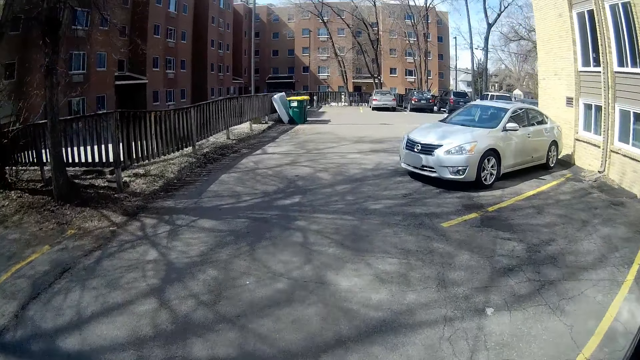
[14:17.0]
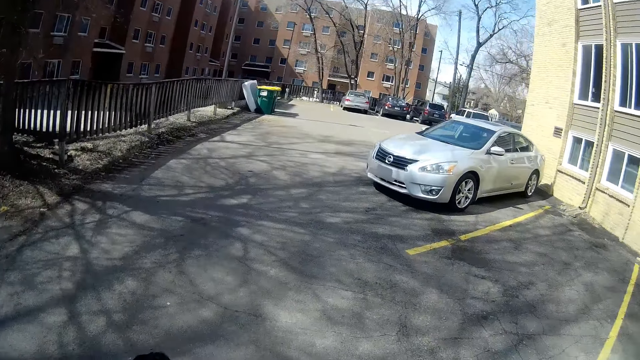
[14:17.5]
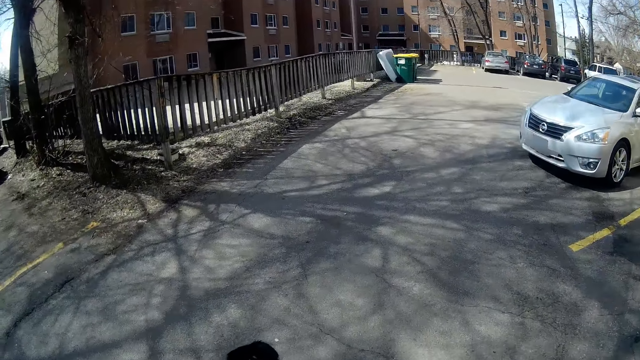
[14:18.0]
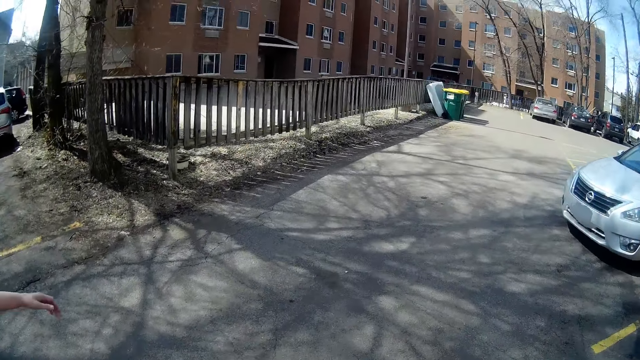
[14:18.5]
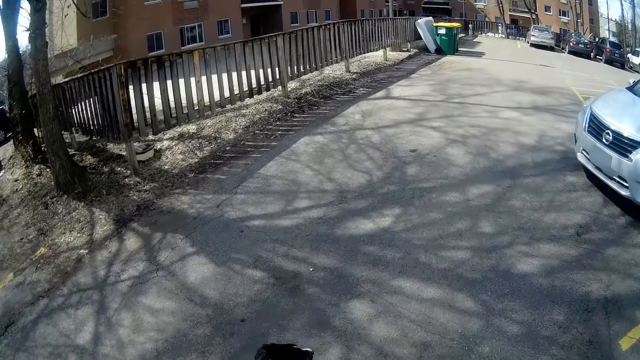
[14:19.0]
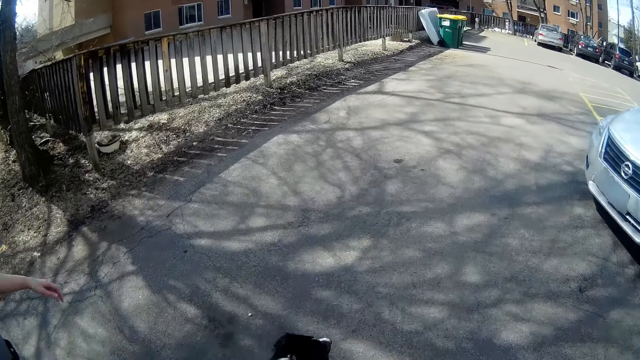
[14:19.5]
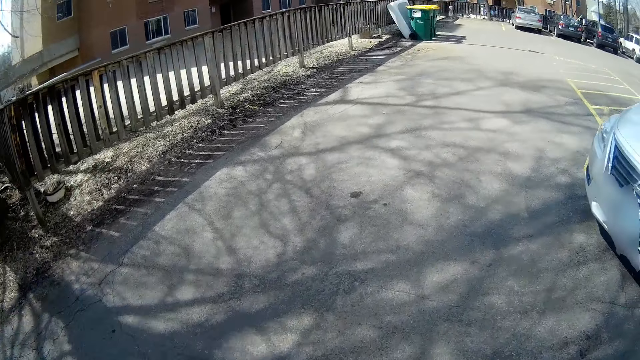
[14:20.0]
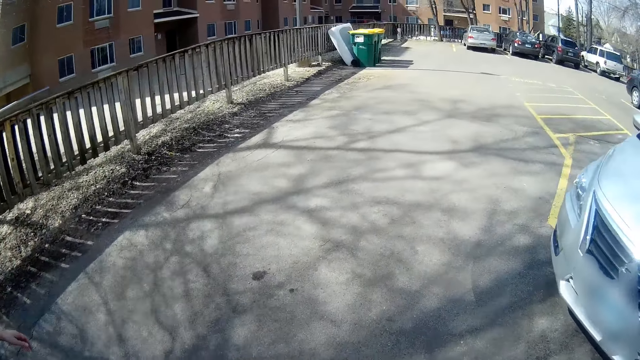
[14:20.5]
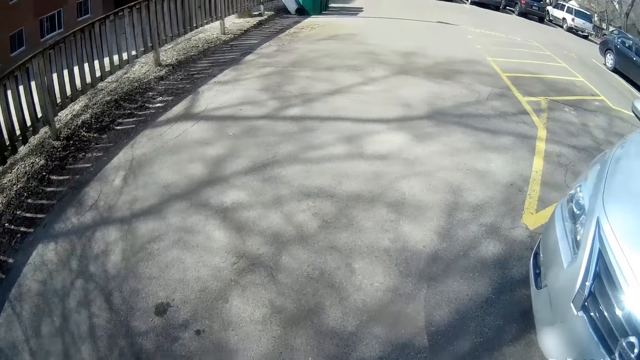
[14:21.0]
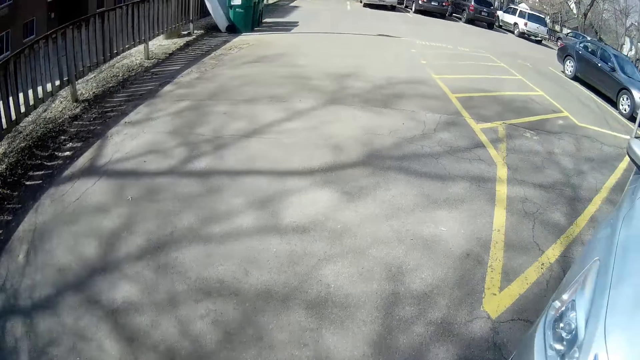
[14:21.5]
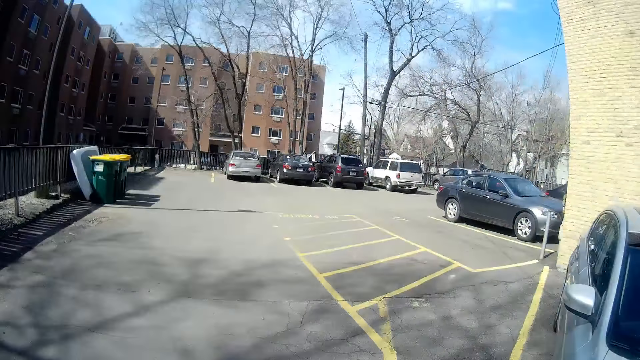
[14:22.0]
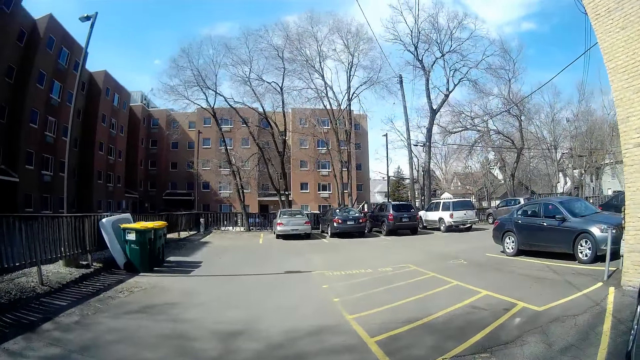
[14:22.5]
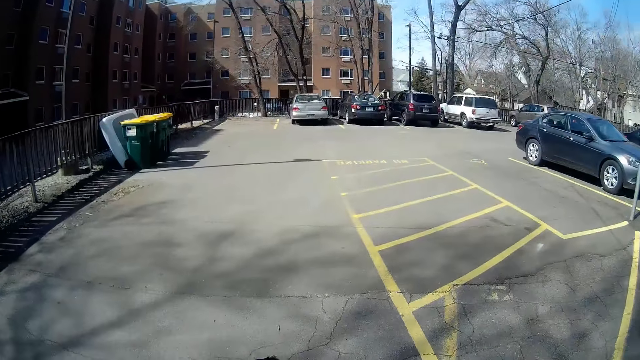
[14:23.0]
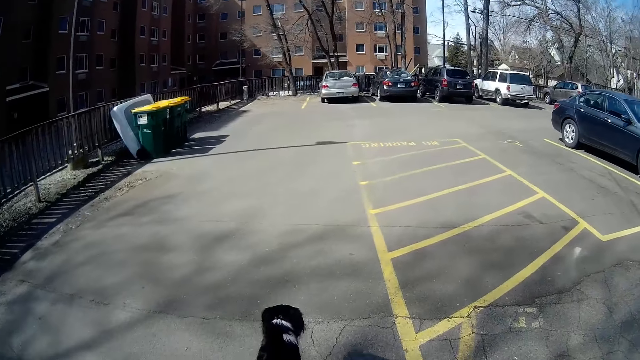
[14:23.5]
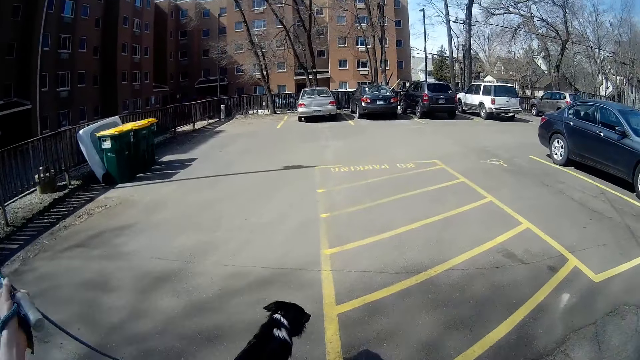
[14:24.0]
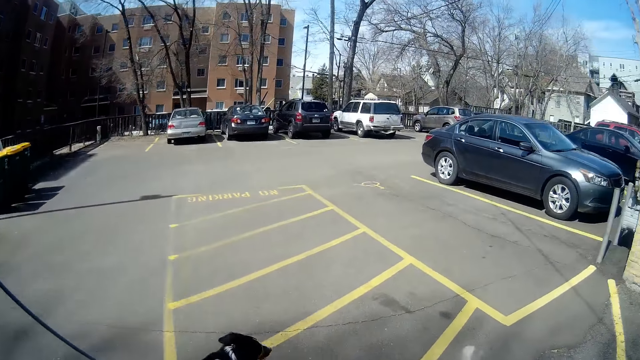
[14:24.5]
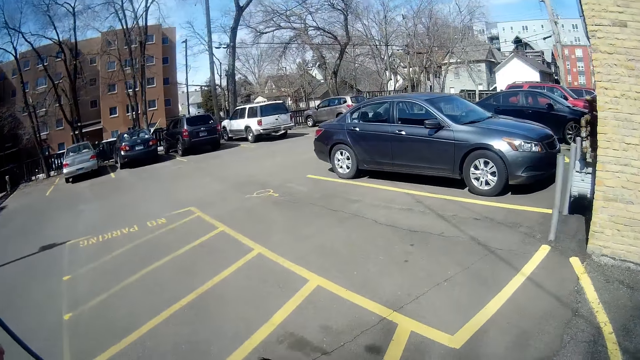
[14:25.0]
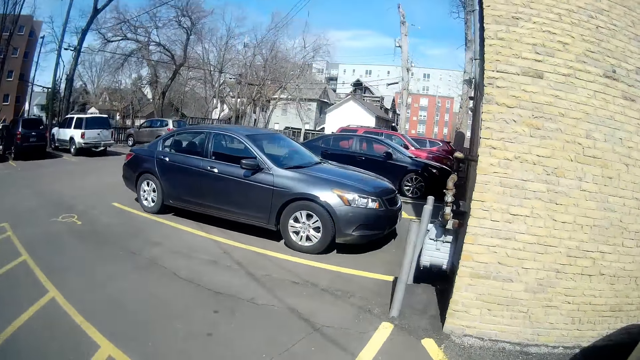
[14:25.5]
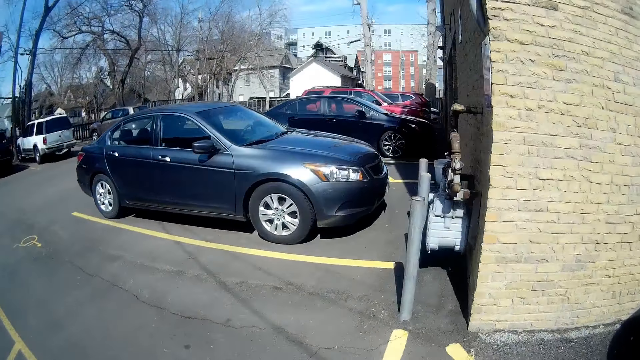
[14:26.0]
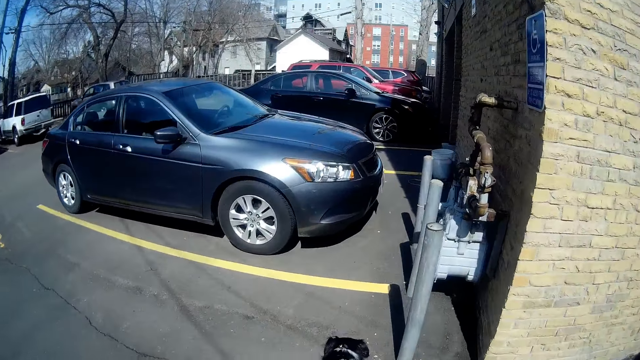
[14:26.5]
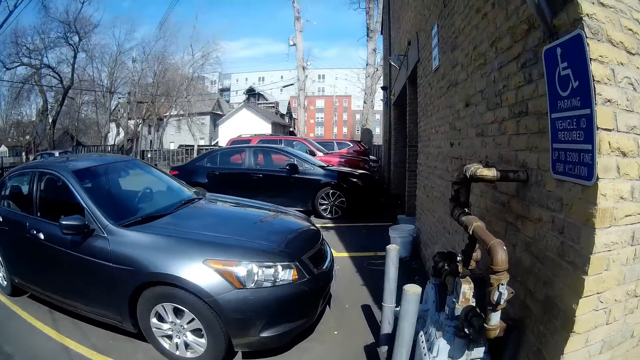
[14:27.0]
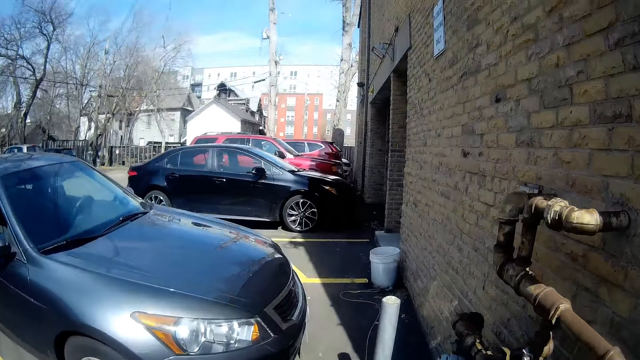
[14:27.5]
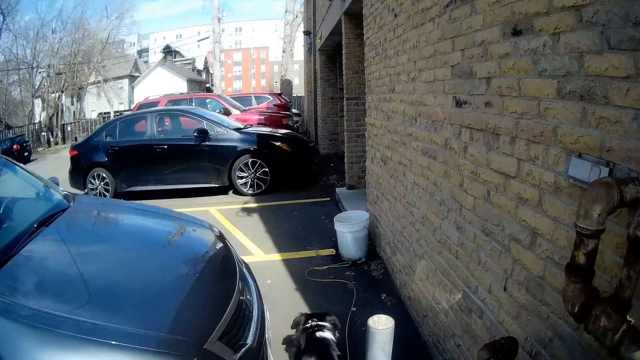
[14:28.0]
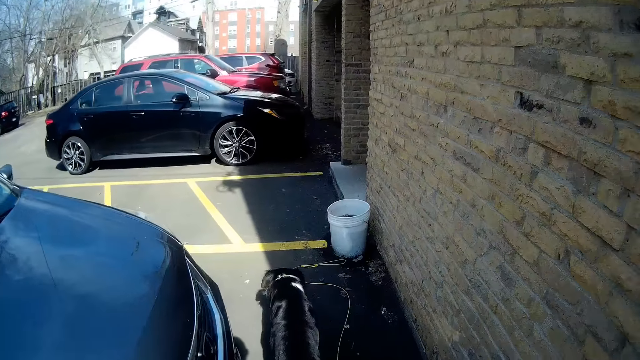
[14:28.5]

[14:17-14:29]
The camera wearer walks around the parking lot.

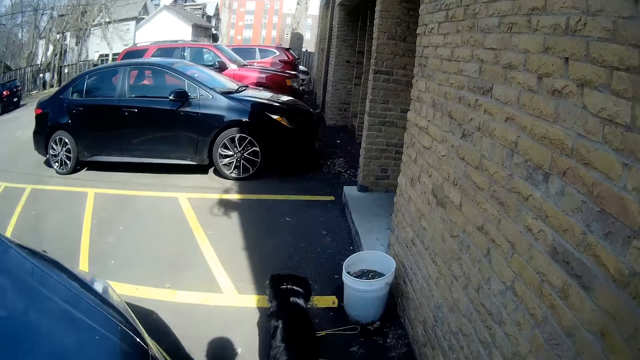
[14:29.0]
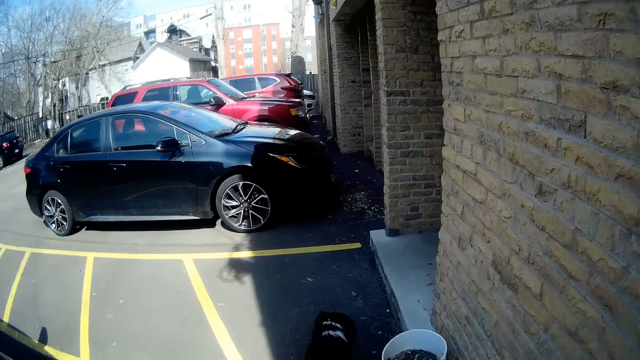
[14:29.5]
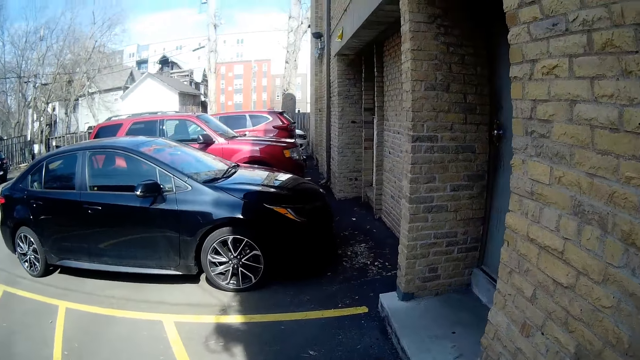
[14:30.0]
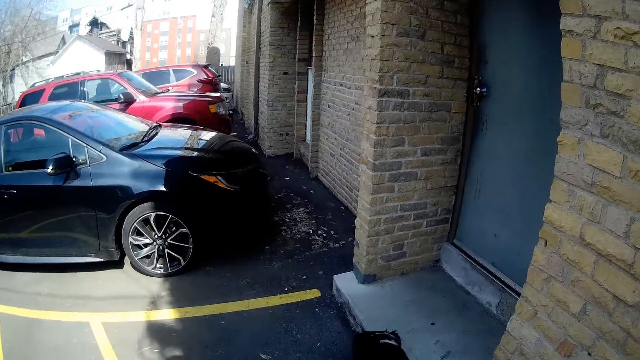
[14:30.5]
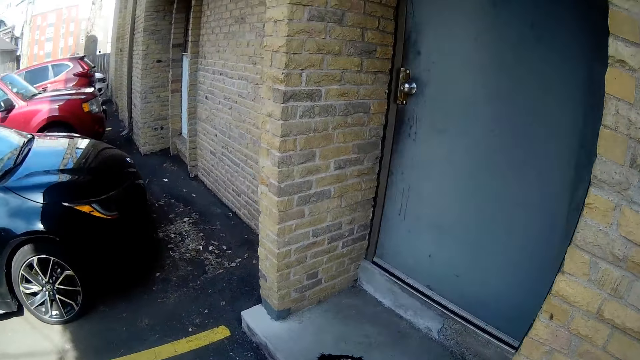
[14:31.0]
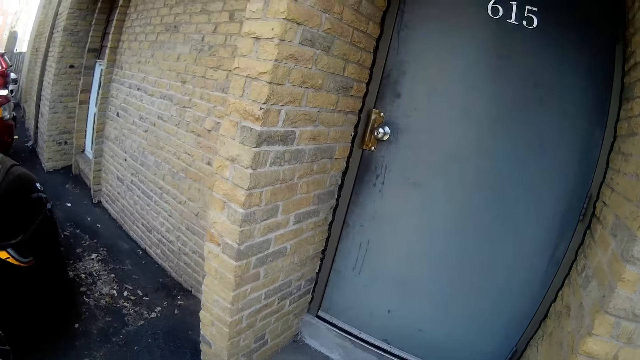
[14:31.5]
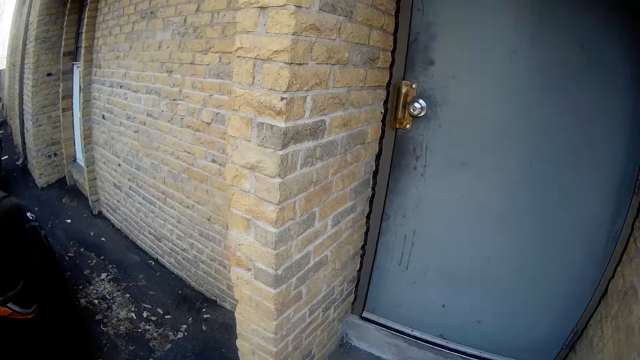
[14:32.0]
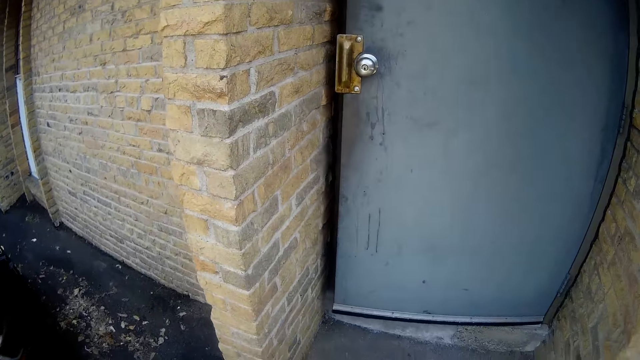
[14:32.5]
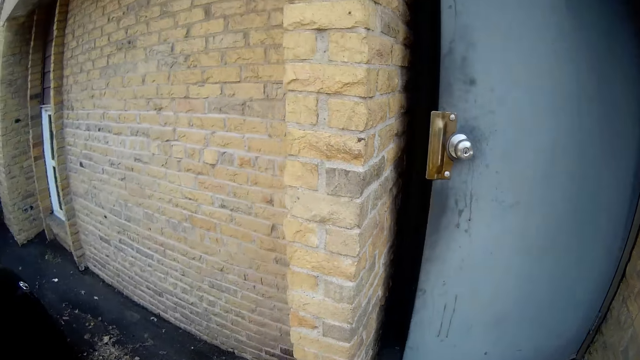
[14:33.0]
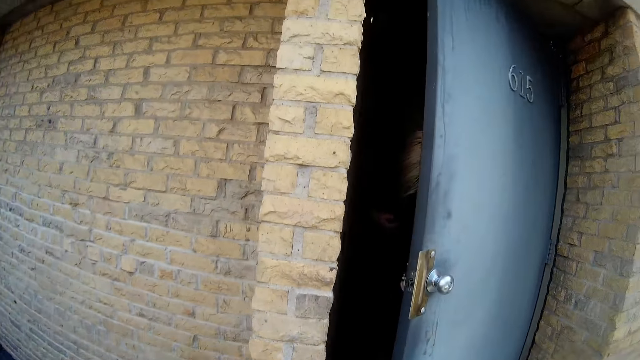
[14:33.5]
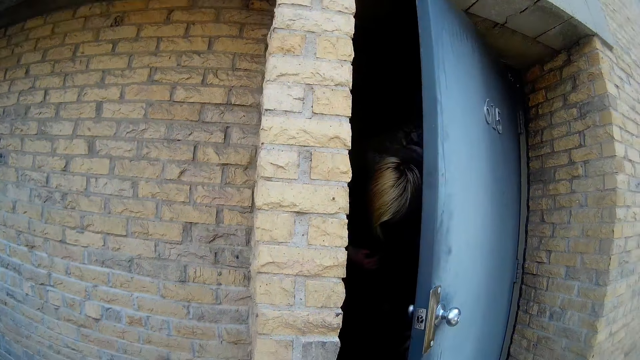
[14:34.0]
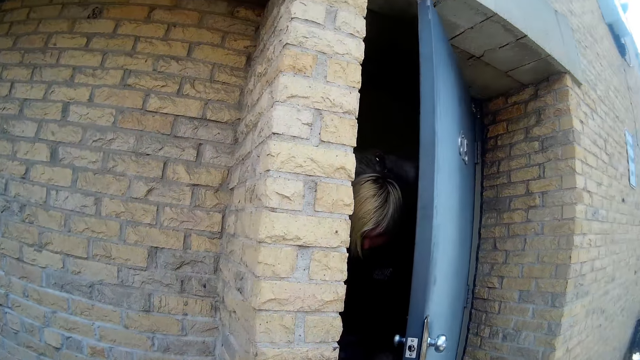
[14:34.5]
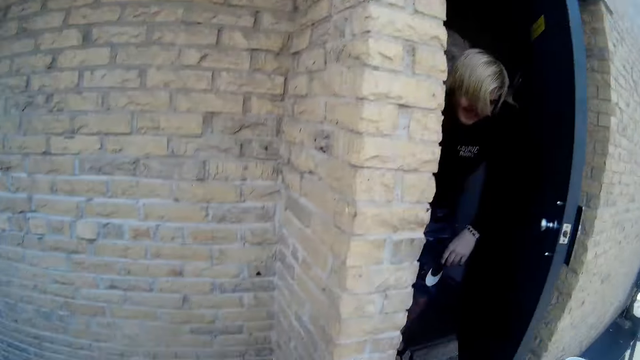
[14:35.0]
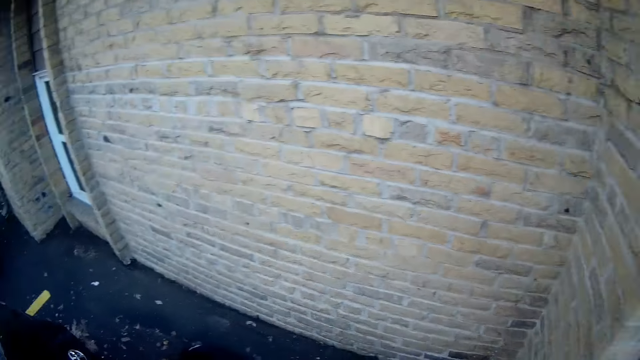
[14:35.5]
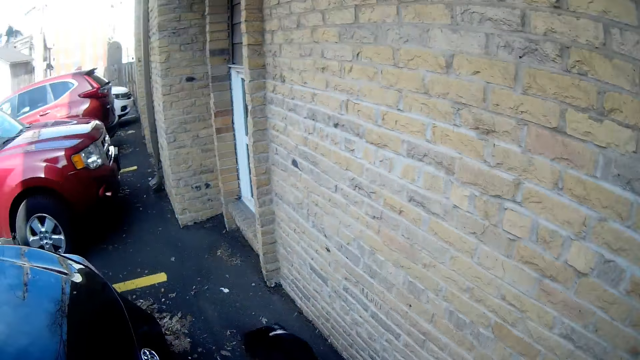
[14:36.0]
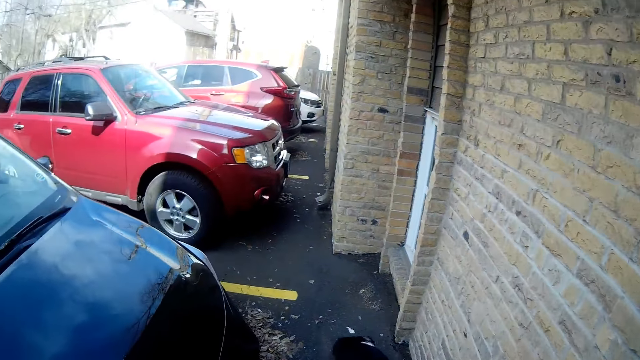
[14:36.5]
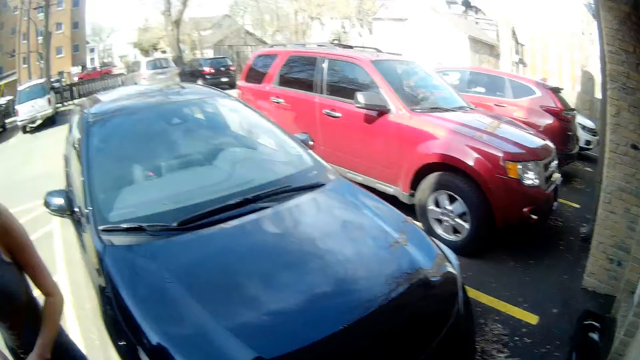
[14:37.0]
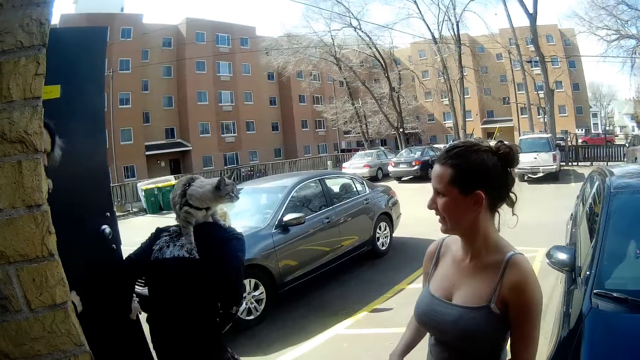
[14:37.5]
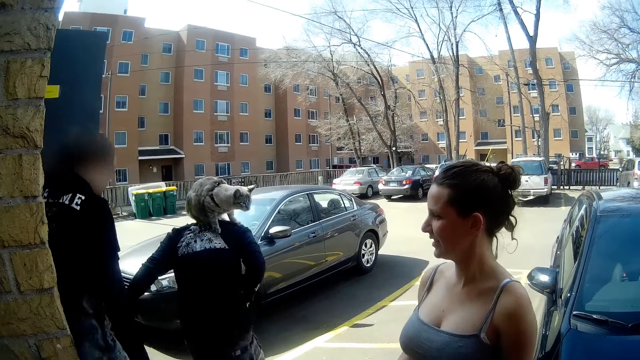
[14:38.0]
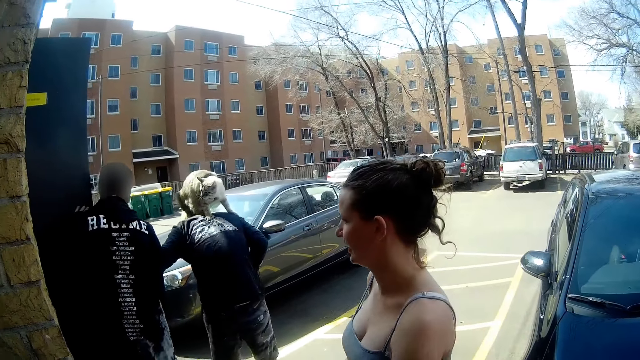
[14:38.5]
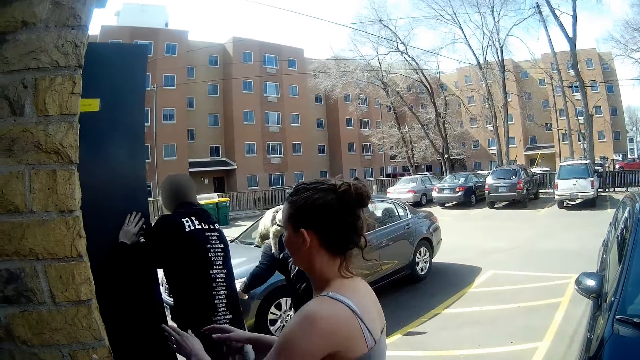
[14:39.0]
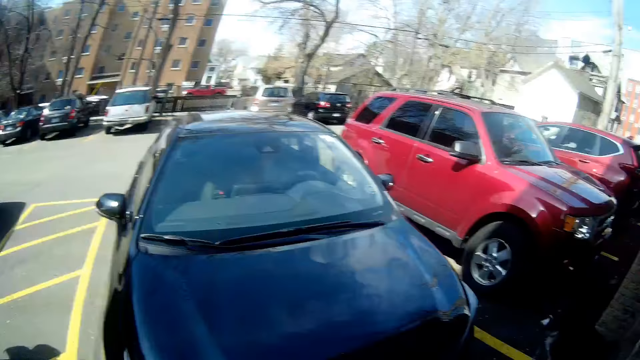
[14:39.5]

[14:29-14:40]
A lady opens a door with a hand. The camera wearer looks around the parking lot. Another lady opens the door with a hand. A man walks out of a room.
